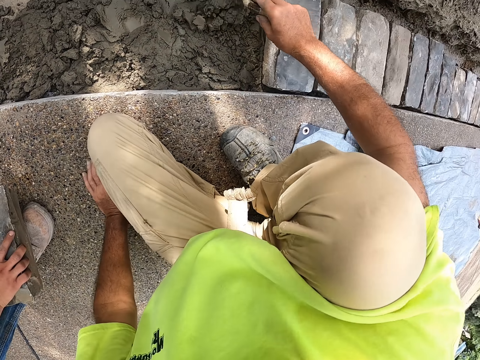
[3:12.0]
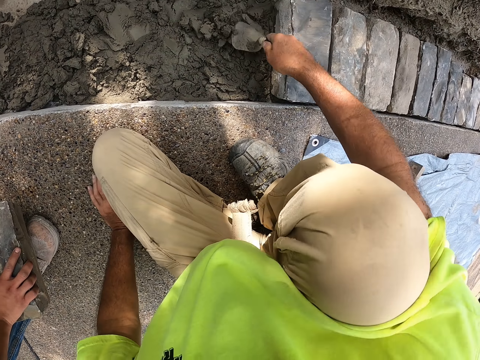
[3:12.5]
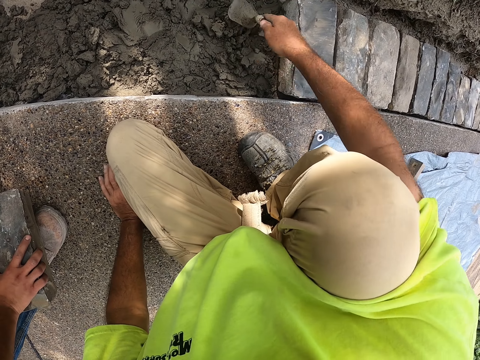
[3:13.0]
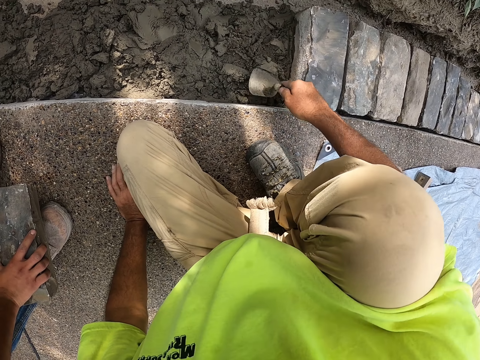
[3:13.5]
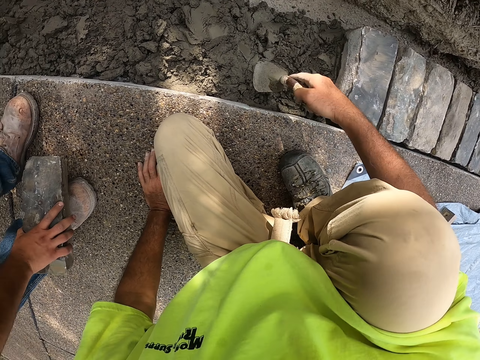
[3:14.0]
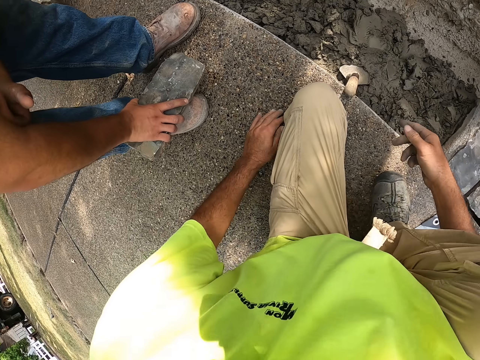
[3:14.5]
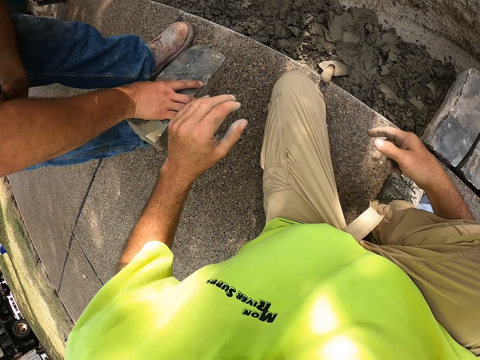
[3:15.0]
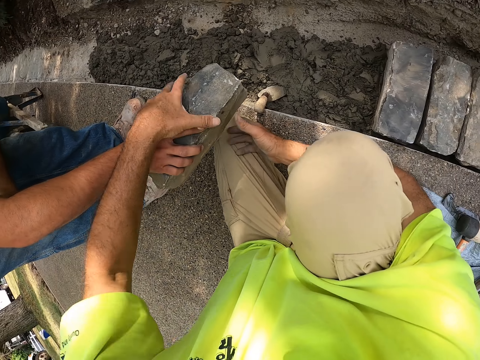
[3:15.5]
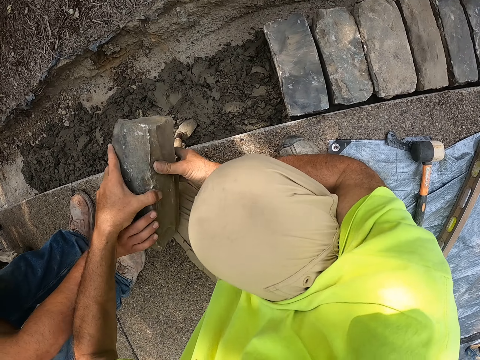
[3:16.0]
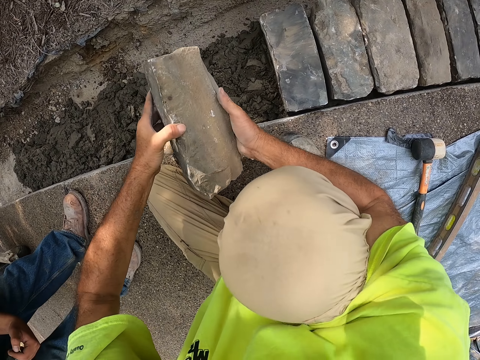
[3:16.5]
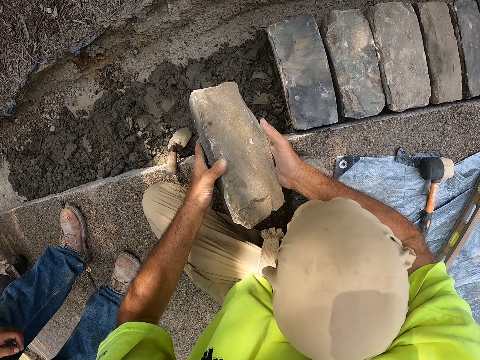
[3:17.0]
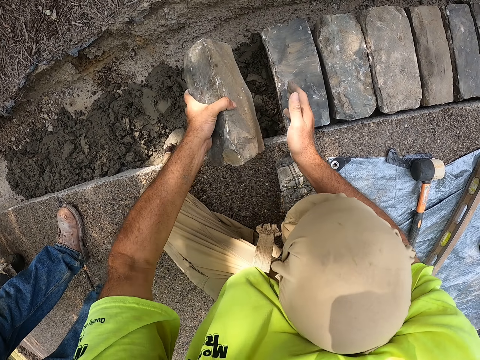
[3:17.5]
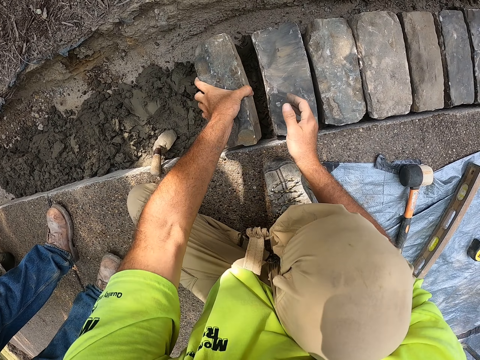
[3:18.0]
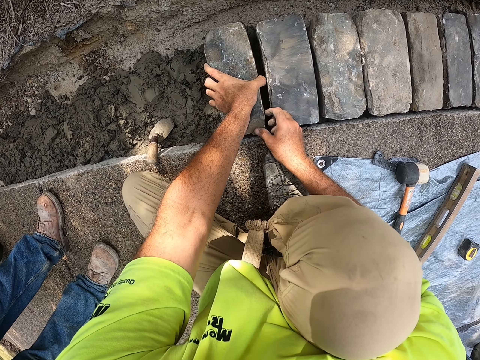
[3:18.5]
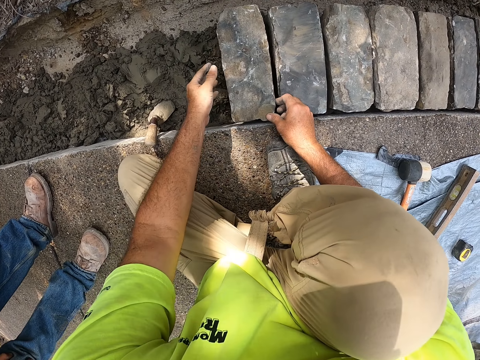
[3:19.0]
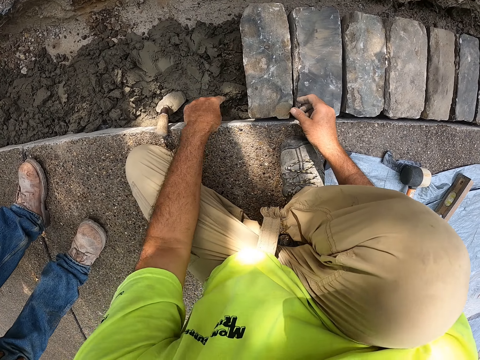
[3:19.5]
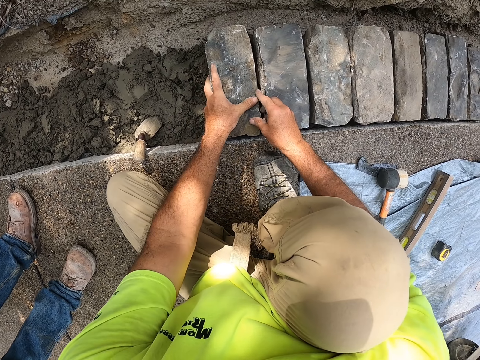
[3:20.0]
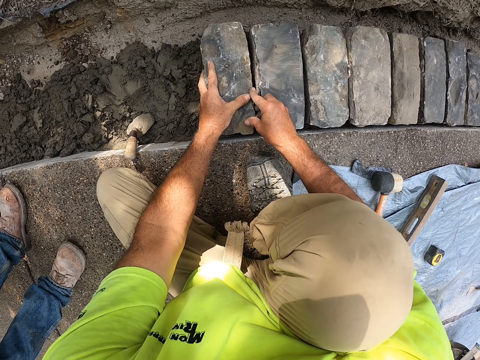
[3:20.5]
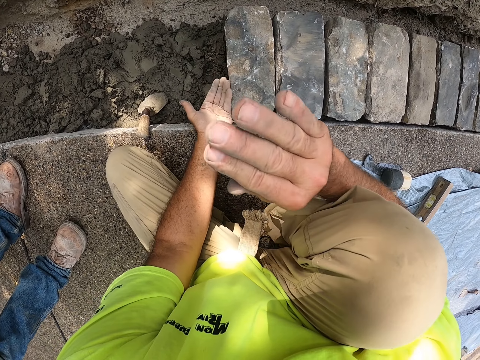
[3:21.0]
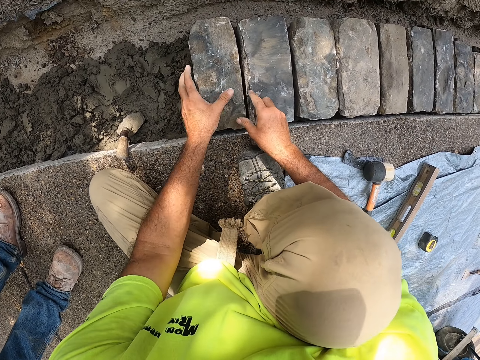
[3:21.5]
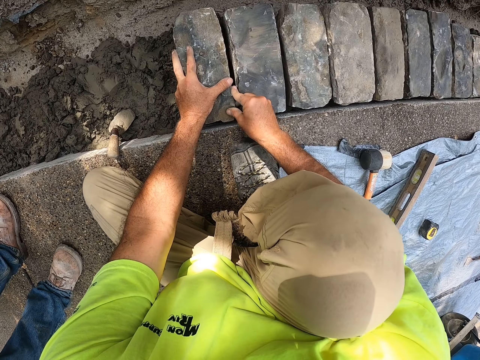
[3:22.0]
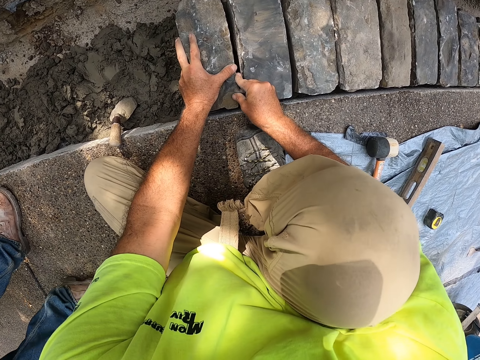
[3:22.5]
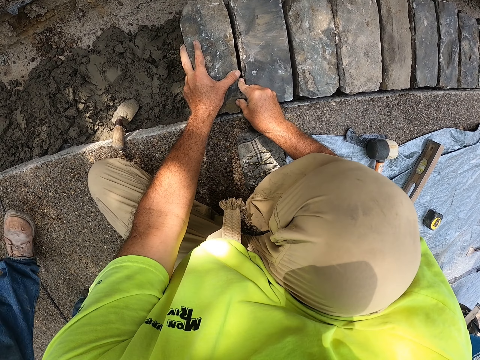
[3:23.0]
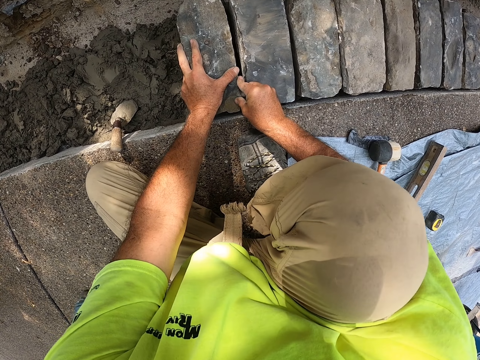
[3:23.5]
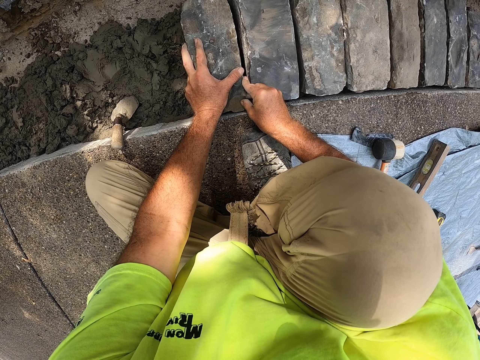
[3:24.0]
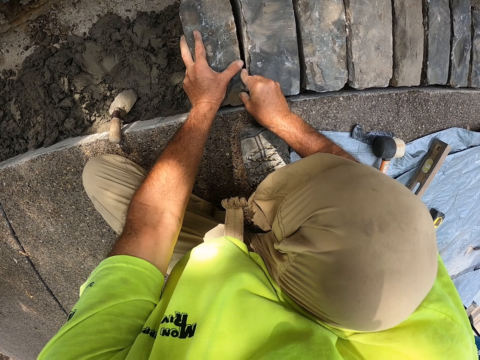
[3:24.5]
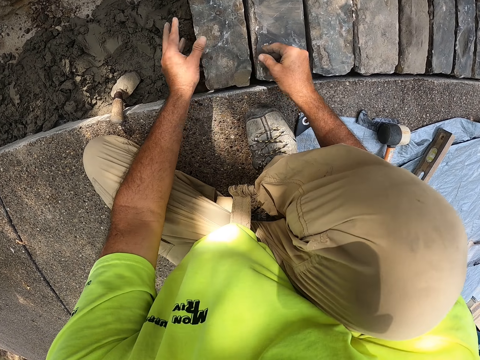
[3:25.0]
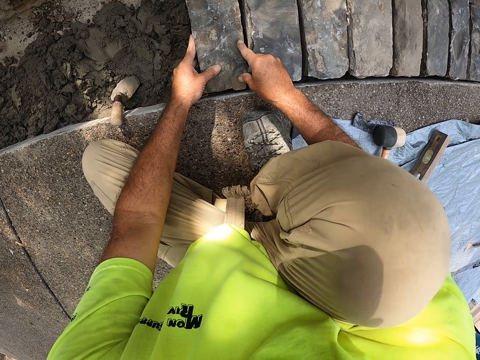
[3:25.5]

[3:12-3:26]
The camera wearer pours the concrete. They spread the concrete. They hold the steel. They put the trowel on the concrete. They pick up a brick from a man. They hold the brick with both hands. They put the brick on the concrete. They speak with gestures. They fit the brick on the concrete.

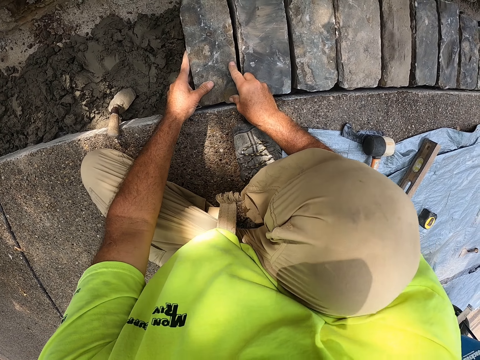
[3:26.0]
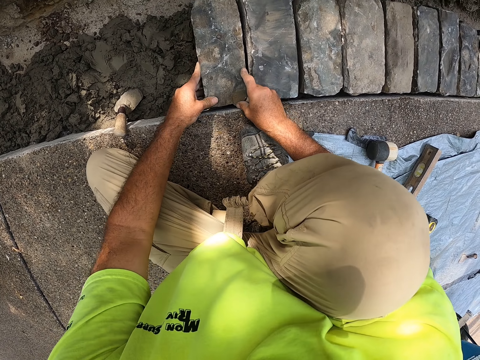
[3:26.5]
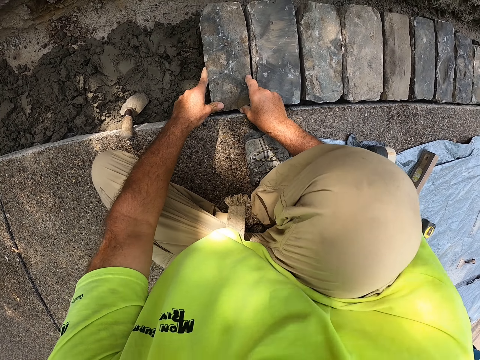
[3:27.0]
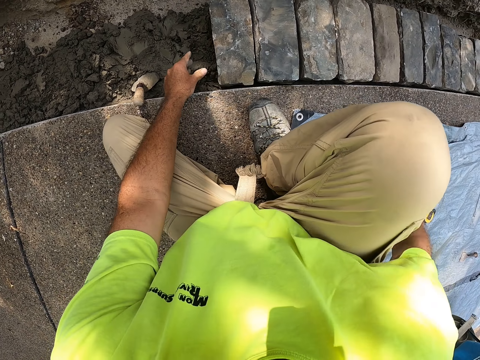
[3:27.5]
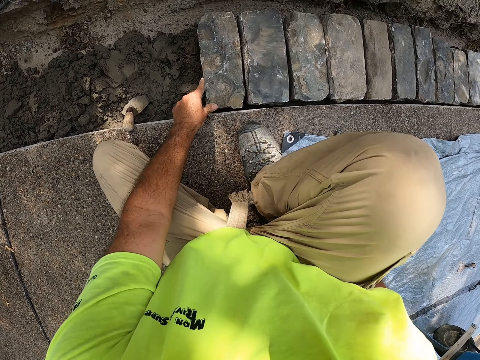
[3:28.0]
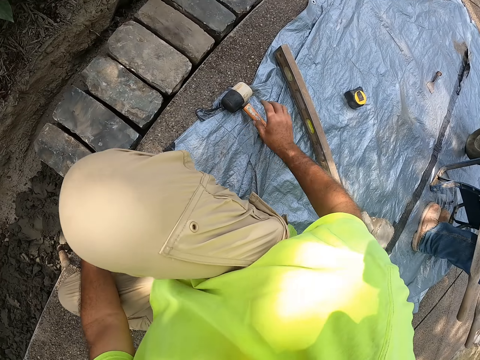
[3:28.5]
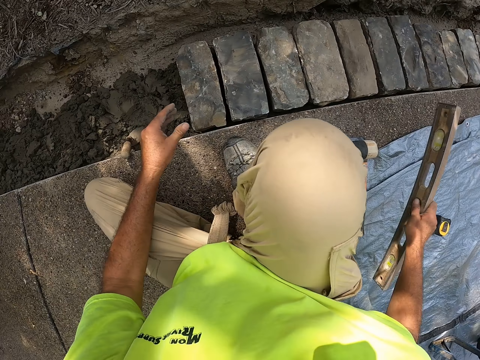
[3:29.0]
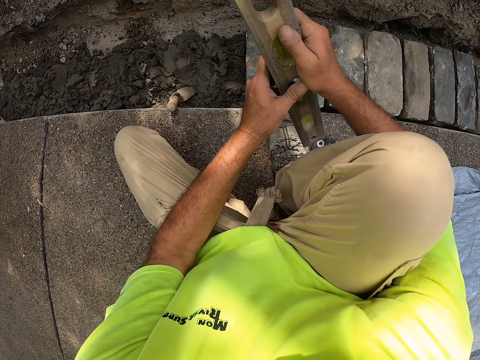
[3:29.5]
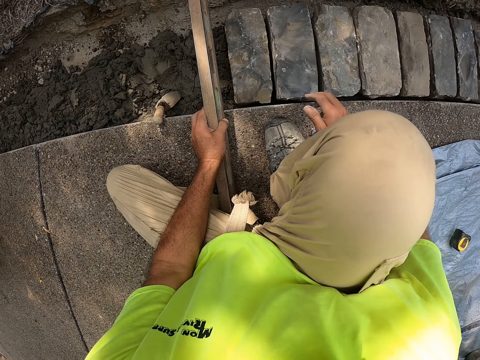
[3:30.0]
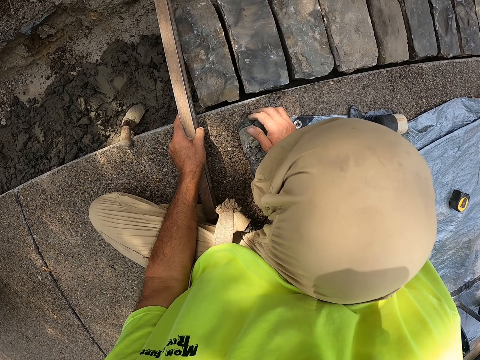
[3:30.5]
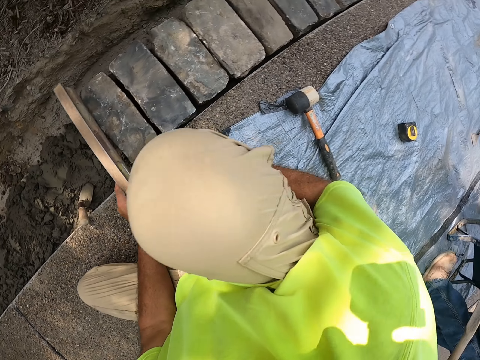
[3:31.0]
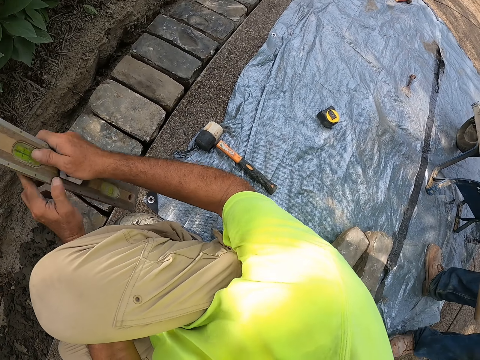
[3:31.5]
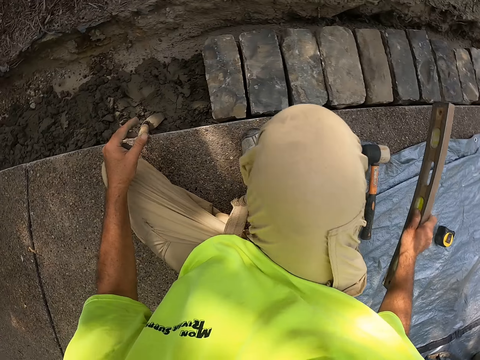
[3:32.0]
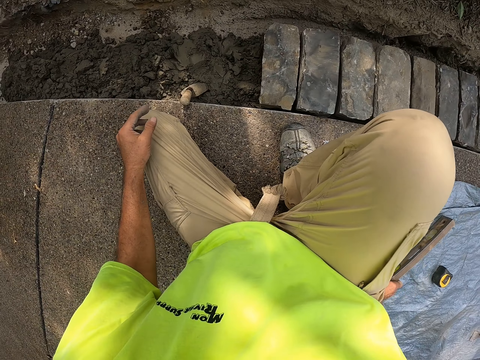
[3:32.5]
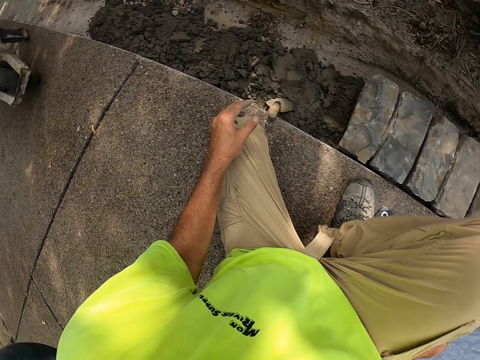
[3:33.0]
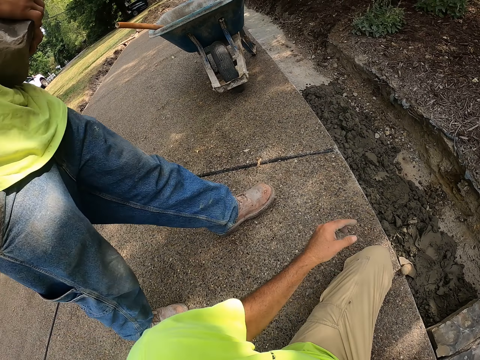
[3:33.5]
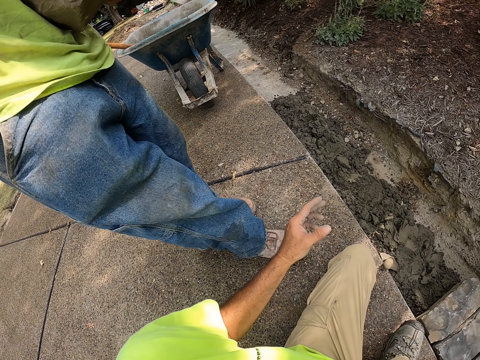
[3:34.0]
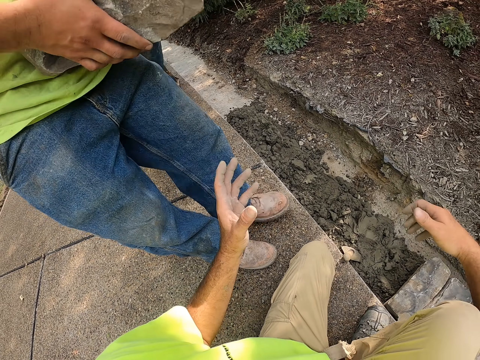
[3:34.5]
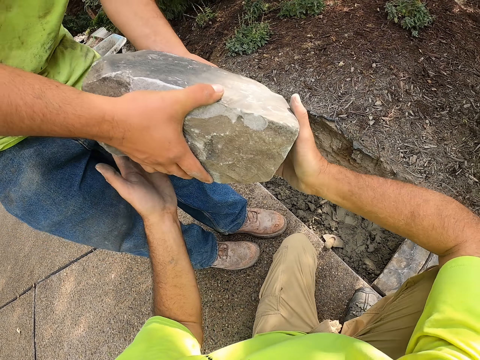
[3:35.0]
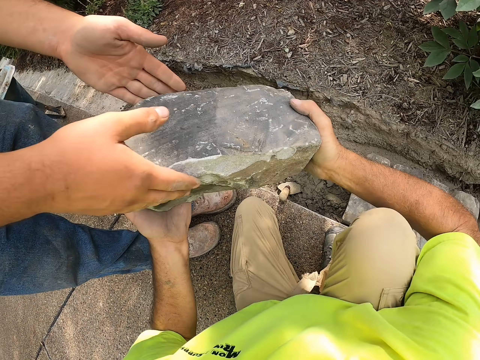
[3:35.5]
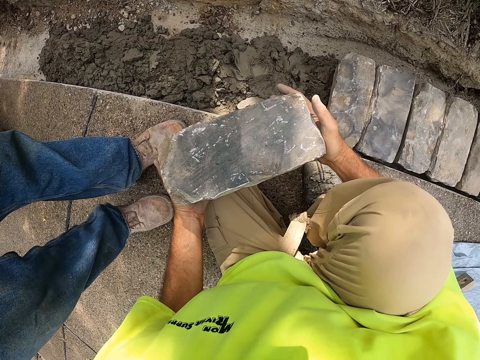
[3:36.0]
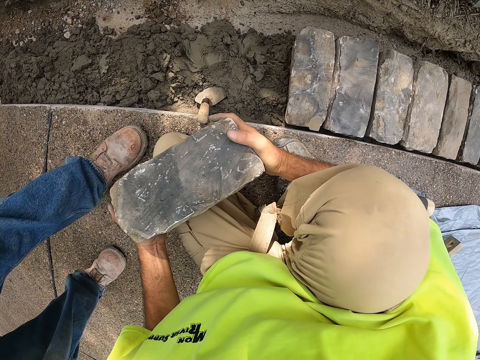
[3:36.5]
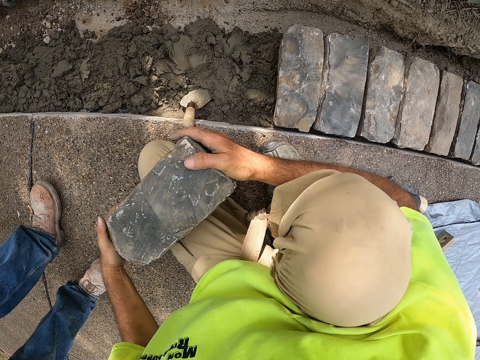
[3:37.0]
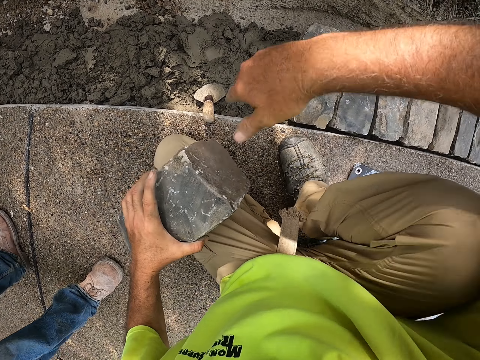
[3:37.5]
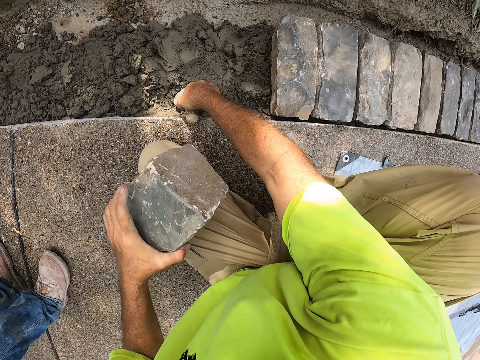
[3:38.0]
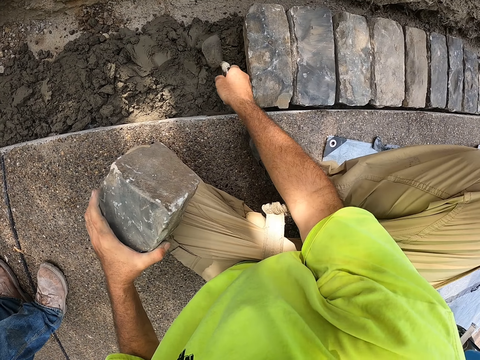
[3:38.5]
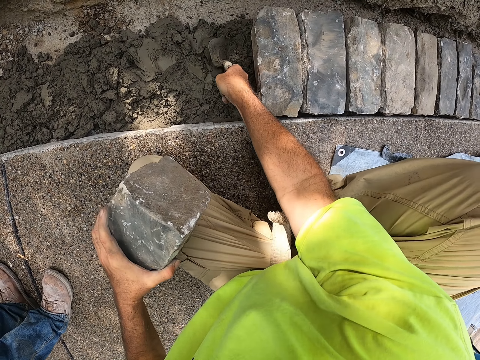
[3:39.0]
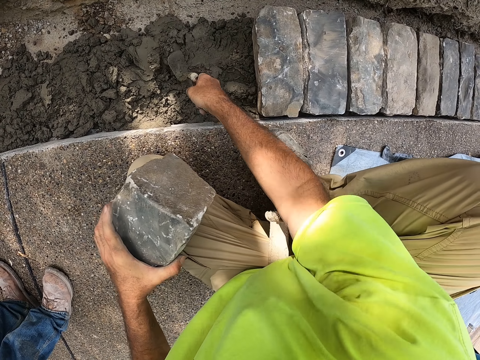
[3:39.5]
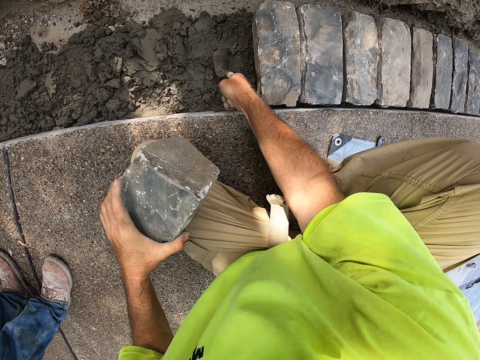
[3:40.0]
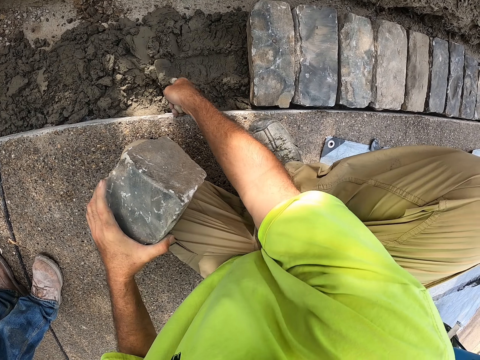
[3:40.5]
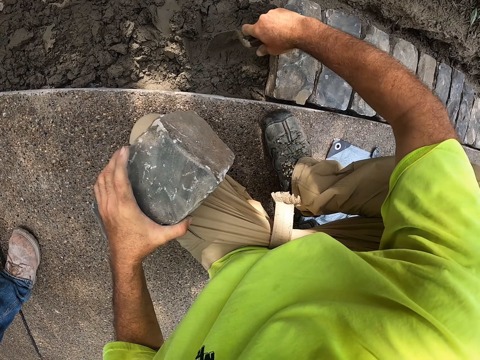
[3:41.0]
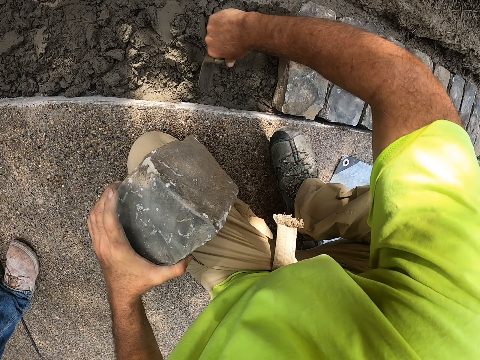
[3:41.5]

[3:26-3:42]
The camera wearer picks up a level ruler or spirit level. He holds the spirit level with the right hand. He changes the spirit level from the right hand to the left hand. He measures the brick level. He puts the level ruler on the tarp. A man walks. The camera wearer picks up a brick from the man. He holds the brick. He puts the brick on his lap. He picks up a trowel. He spreads the concrete. He holds the steel.
